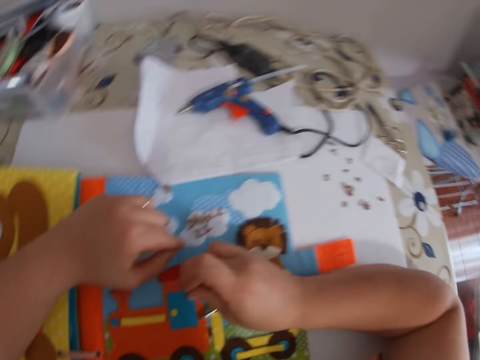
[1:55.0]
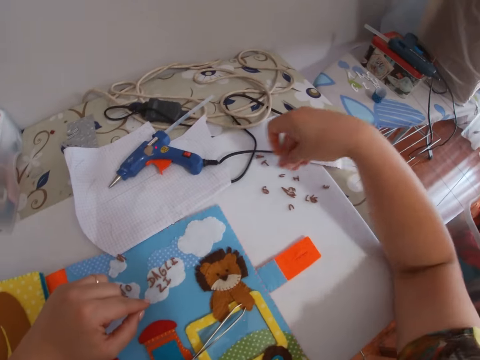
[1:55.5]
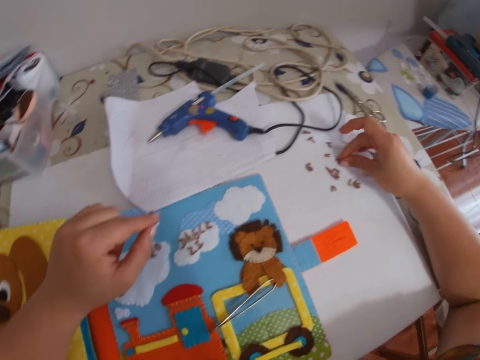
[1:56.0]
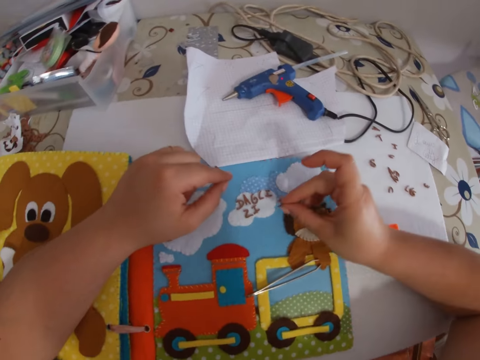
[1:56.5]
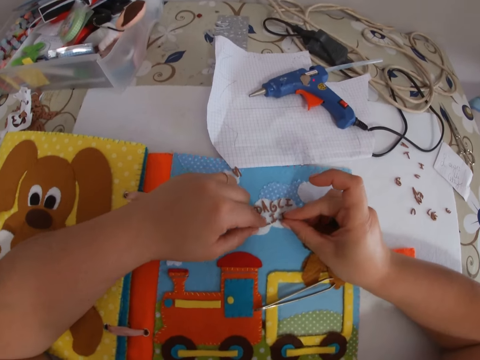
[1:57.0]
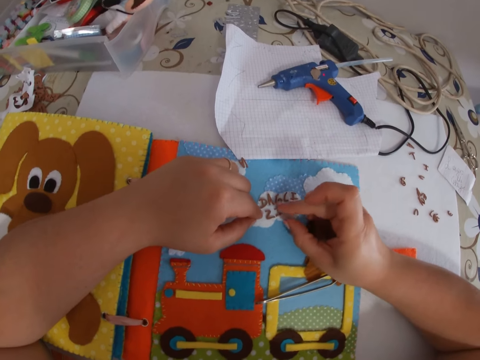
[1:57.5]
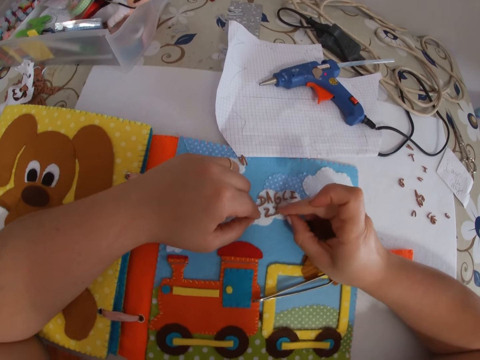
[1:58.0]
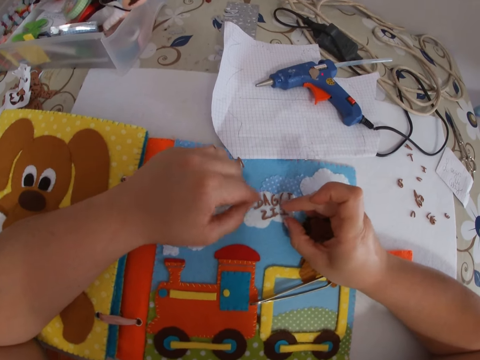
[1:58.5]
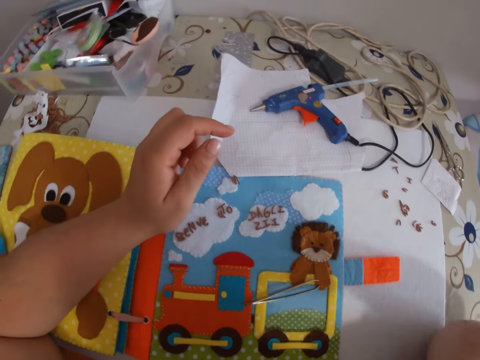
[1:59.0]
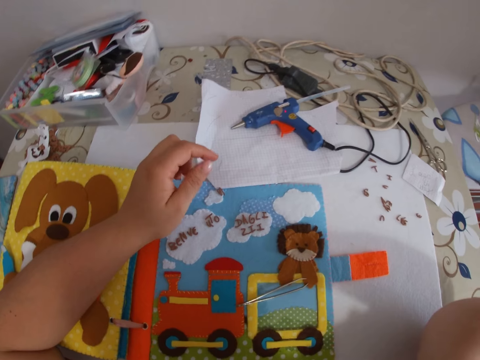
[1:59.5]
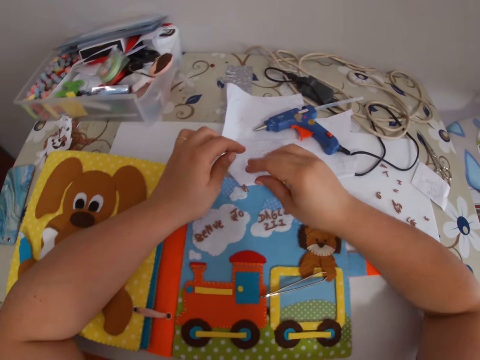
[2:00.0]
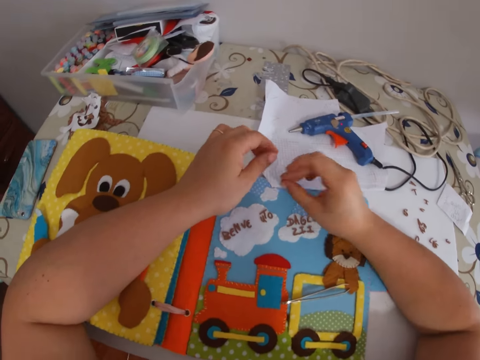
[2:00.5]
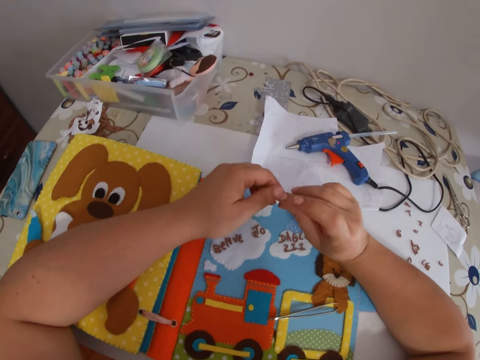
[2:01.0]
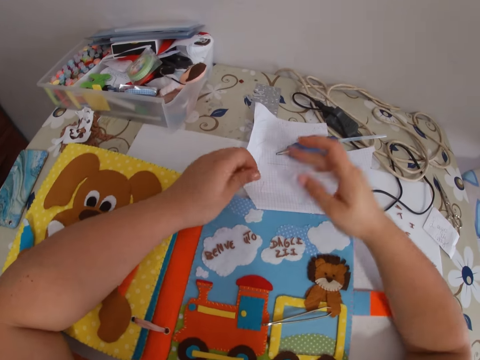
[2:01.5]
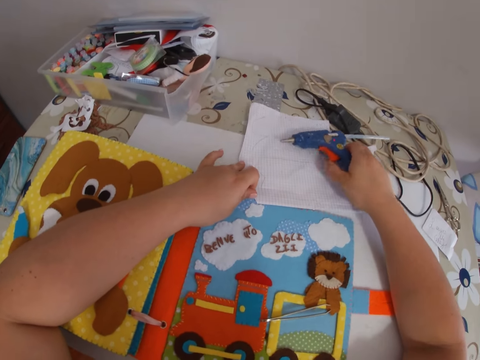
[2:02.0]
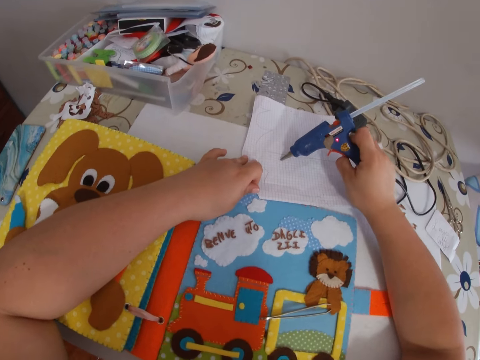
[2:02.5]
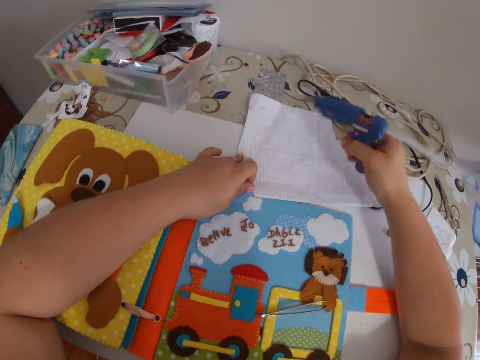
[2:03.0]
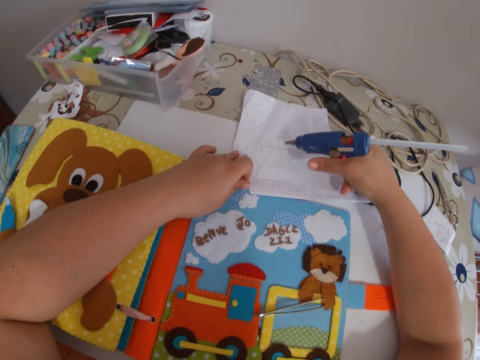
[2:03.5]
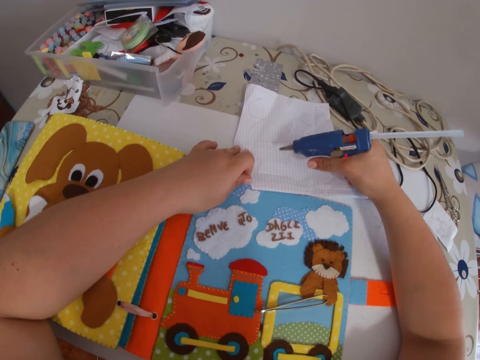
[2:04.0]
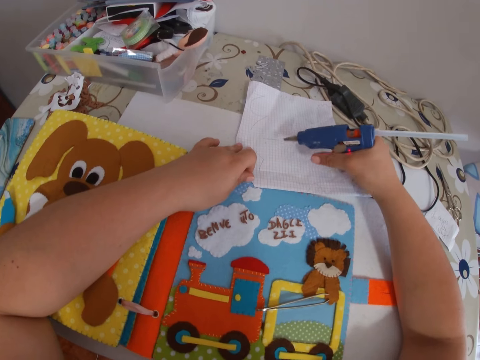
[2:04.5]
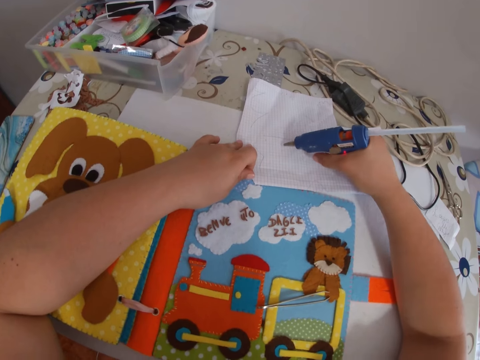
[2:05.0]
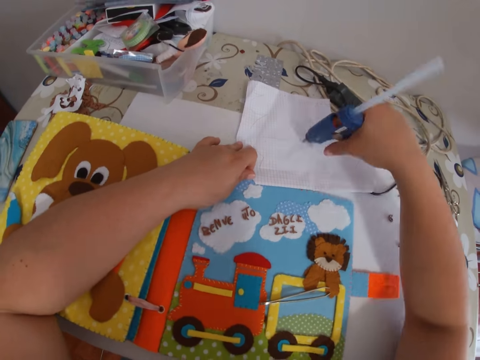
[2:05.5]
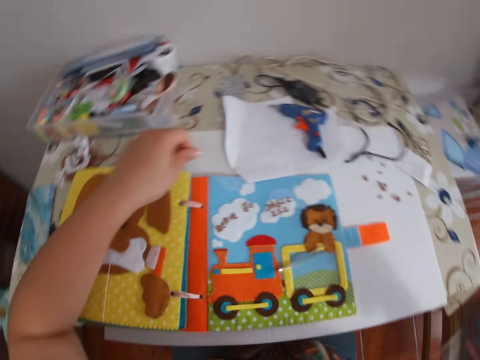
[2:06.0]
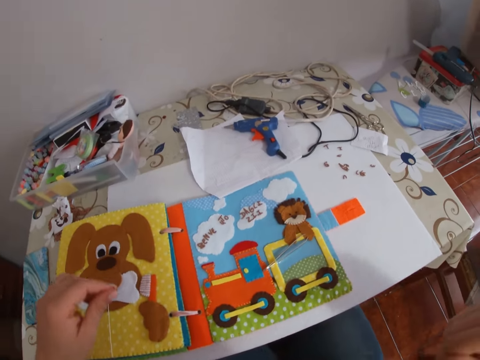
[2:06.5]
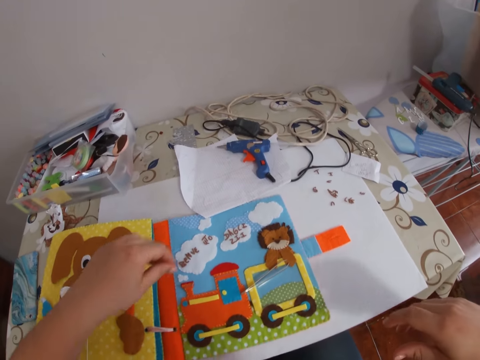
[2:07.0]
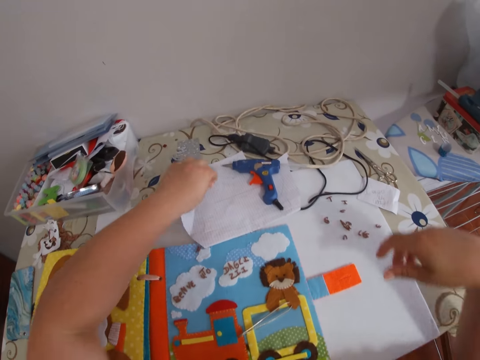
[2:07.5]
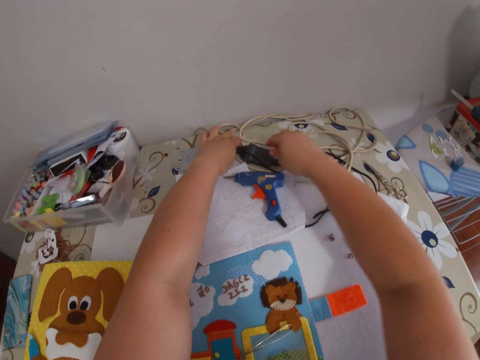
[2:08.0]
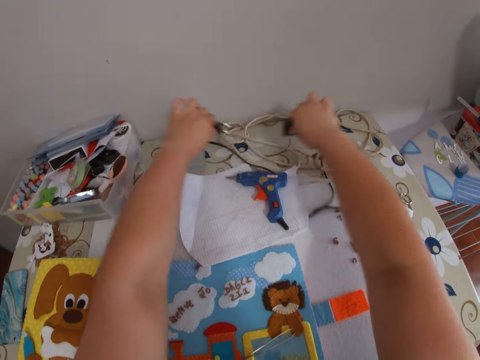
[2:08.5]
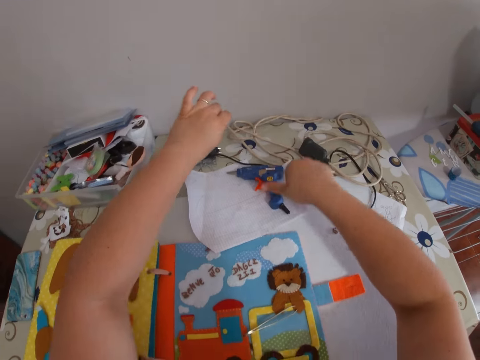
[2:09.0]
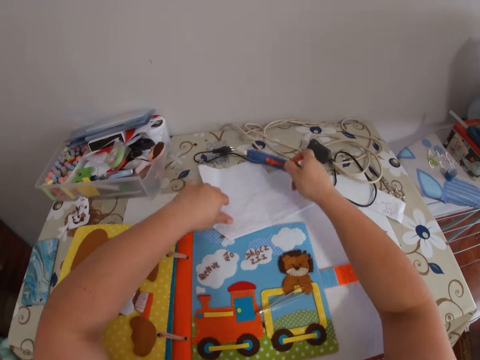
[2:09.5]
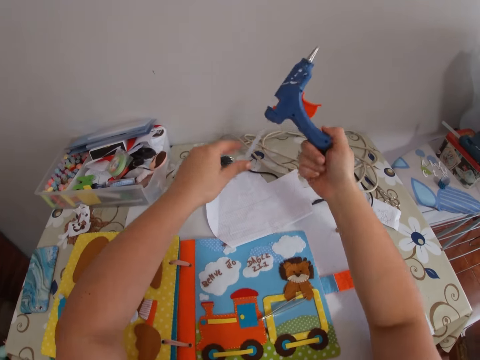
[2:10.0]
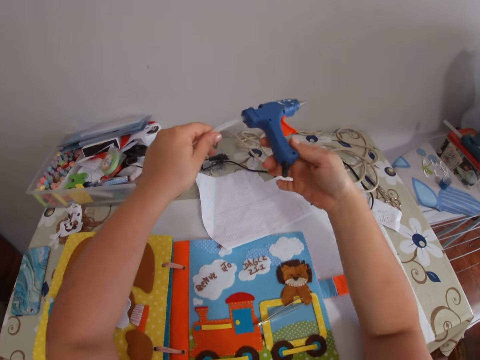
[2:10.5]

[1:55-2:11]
The camera wearer picks up a letter tile or alphabet letter button from the table with her right hand. She arranges the letter tiles on the board with both hands. She fixes the alphabet letter buttons on the fabric. She picks up the thermostatic glue gun or stud gun from the table with her right hand. She operates the thermostatic glue gun with her right hand. She turns on the stud gun. She drops the thermostatic glue gun on the table with her right hand. She detaches the gun of the thermostatic glue gun with both her hands. She removes a cable from the socket. She picks up the thermostatic glue gun from the table with her right hand.

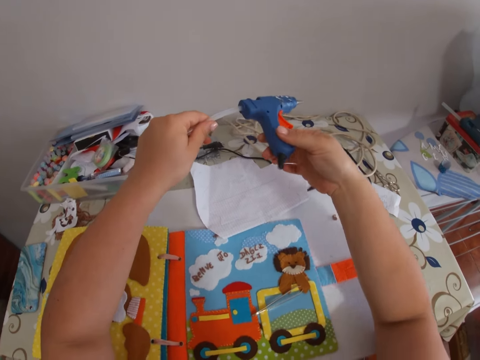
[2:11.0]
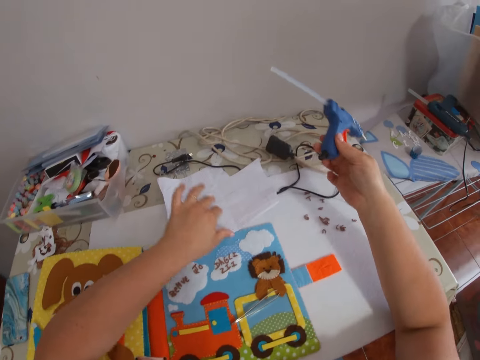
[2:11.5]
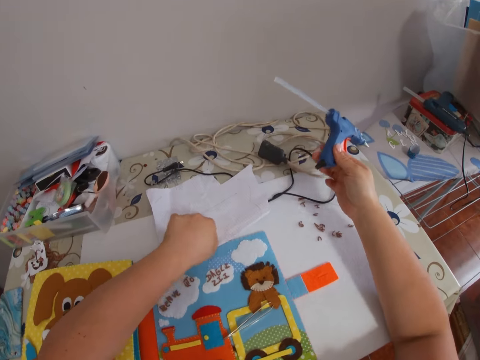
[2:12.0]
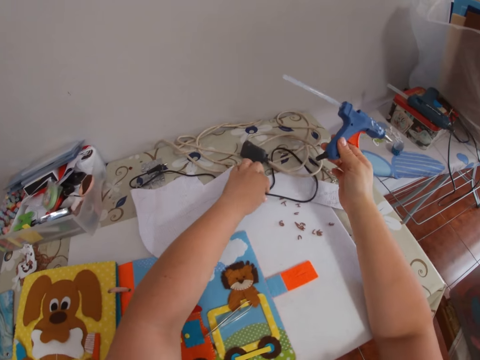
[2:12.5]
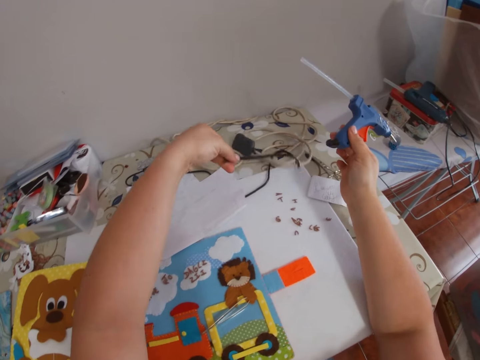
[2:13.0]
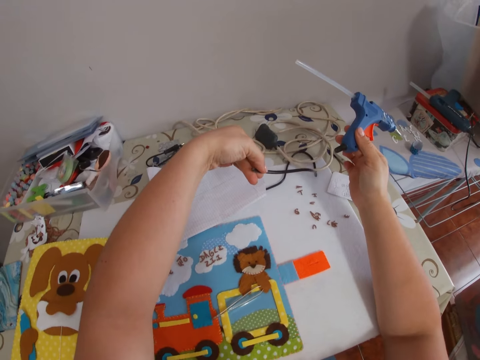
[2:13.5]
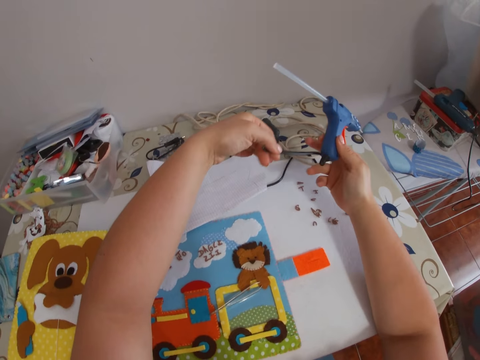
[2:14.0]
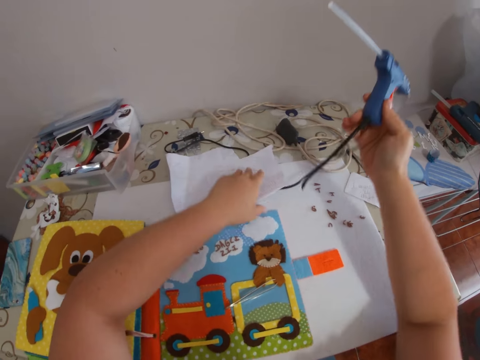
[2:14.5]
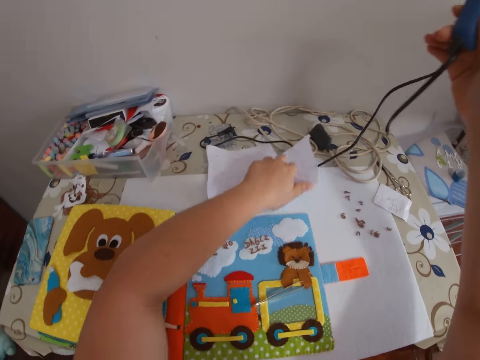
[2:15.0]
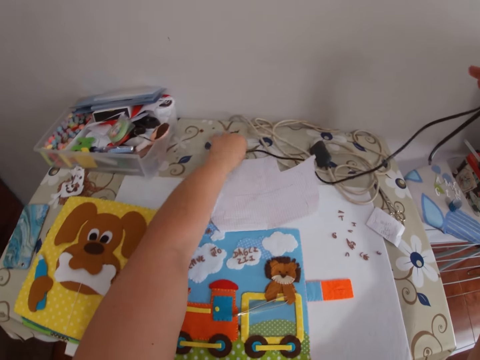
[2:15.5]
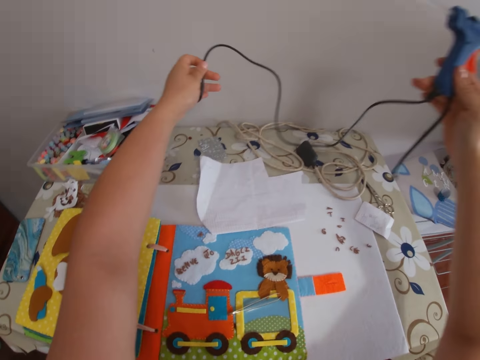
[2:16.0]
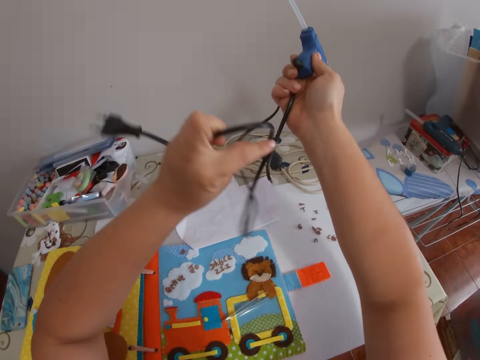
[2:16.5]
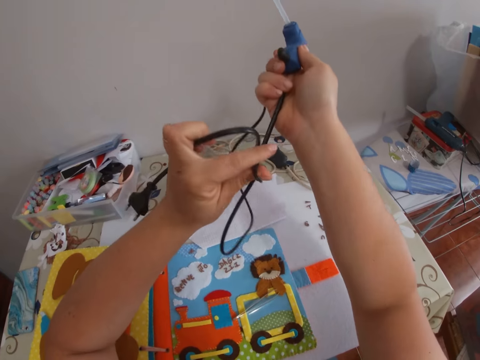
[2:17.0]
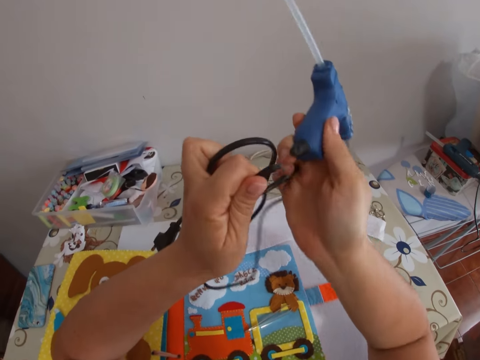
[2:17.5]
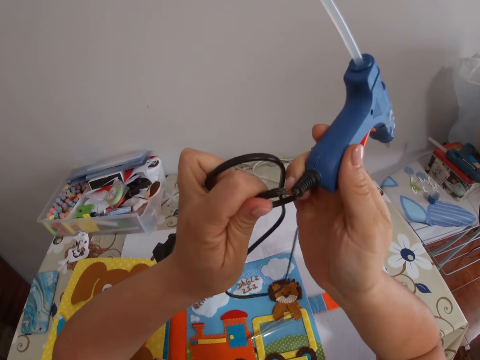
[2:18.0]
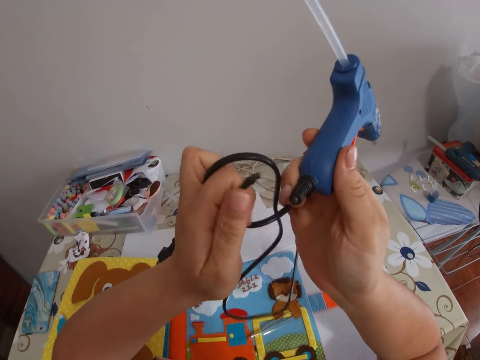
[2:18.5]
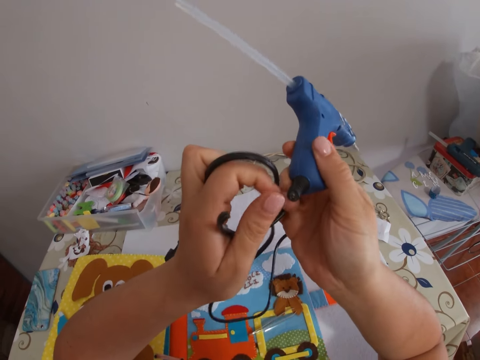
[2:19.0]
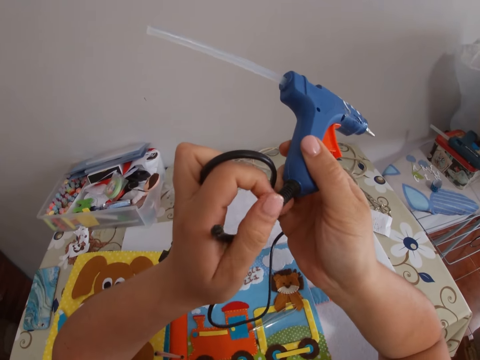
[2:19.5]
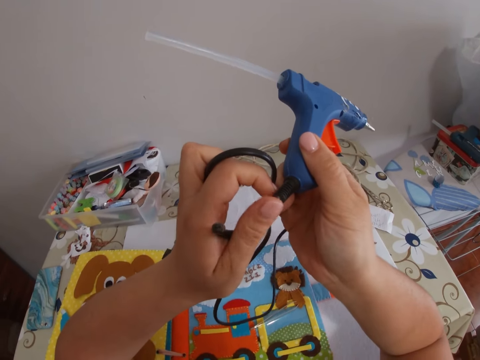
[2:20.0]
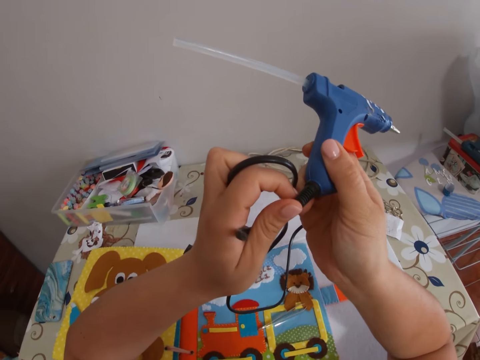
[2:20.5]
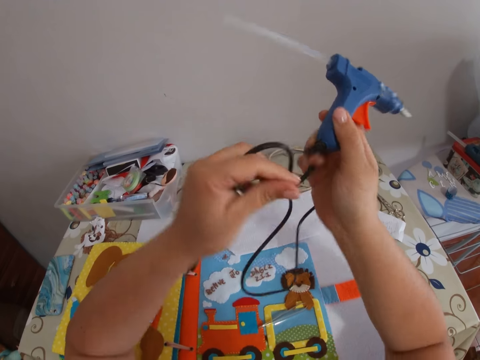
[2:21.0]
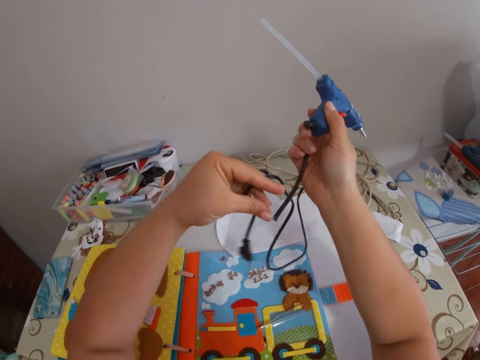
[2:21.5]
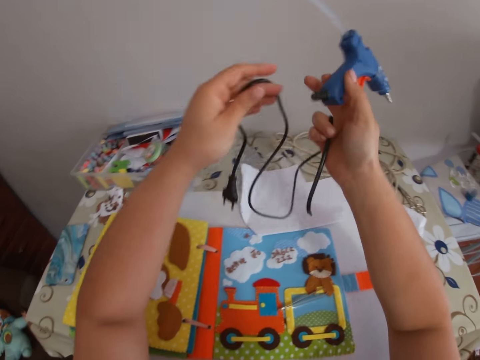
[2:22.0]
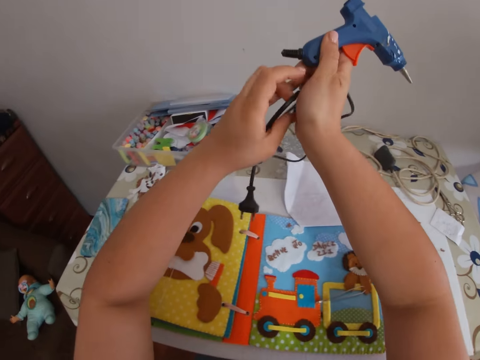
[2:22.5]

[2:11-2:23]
The camera wearer carries the wire from the table with both her hands. She connects the cable to the stud gun.
